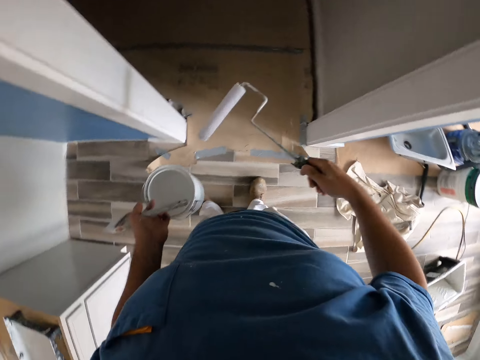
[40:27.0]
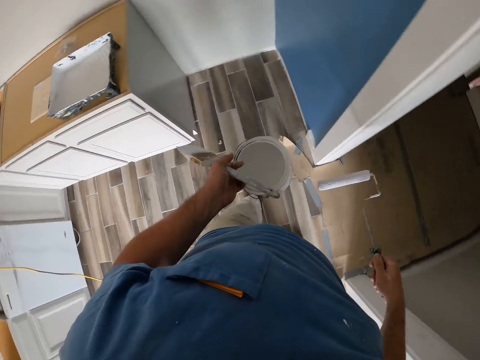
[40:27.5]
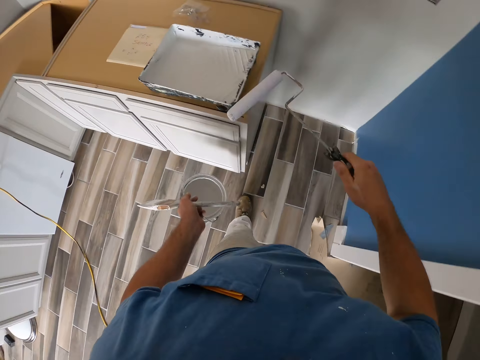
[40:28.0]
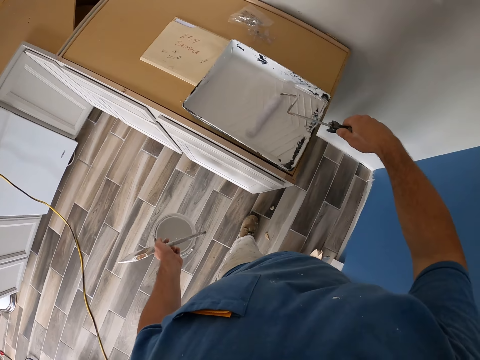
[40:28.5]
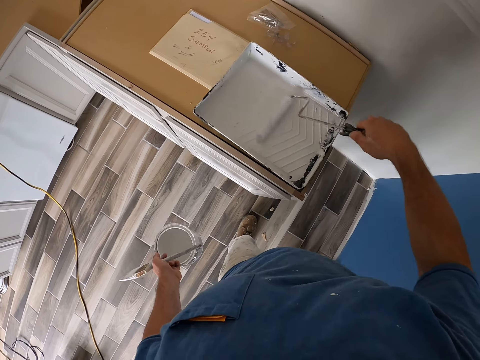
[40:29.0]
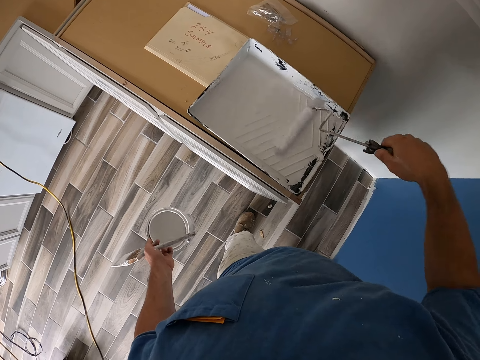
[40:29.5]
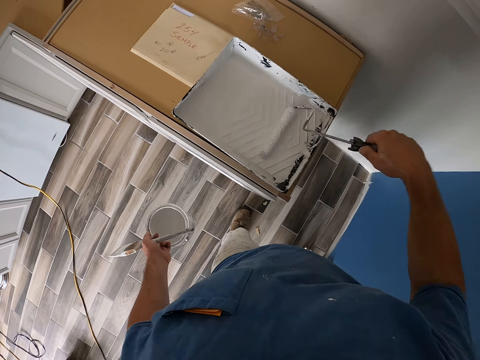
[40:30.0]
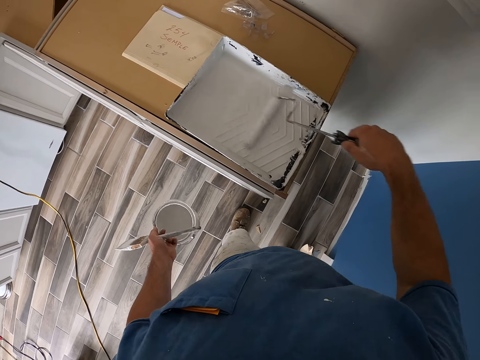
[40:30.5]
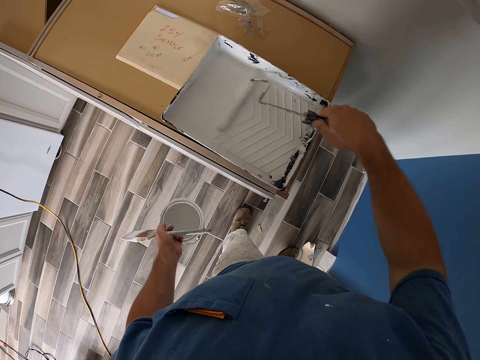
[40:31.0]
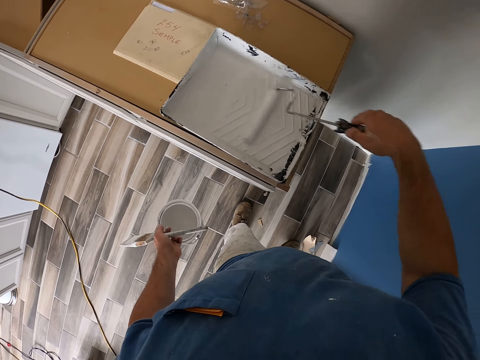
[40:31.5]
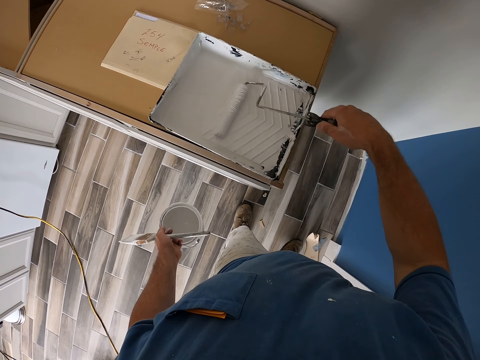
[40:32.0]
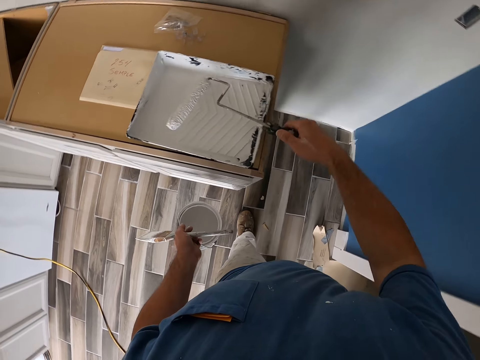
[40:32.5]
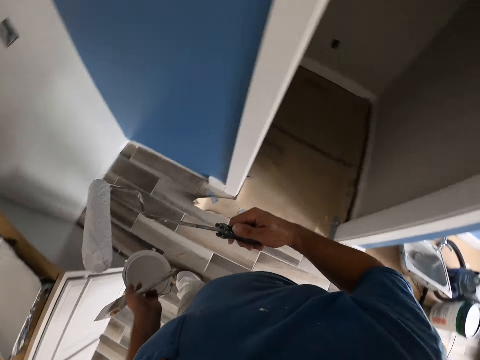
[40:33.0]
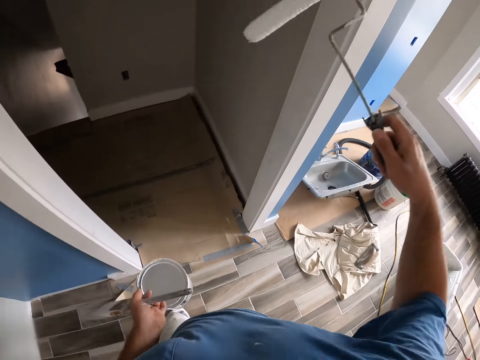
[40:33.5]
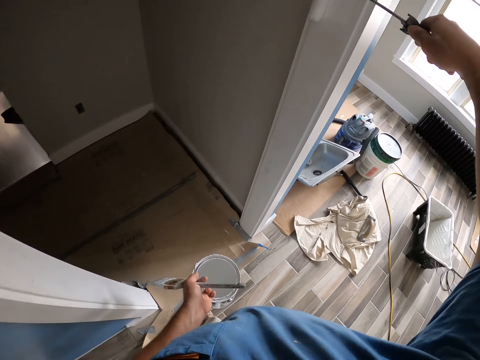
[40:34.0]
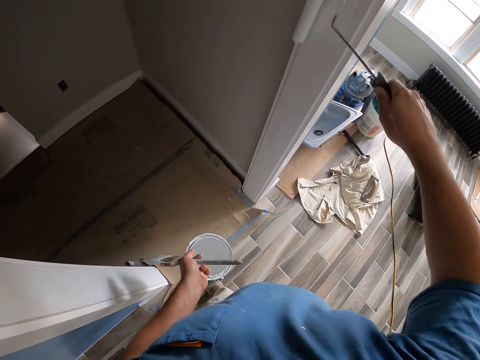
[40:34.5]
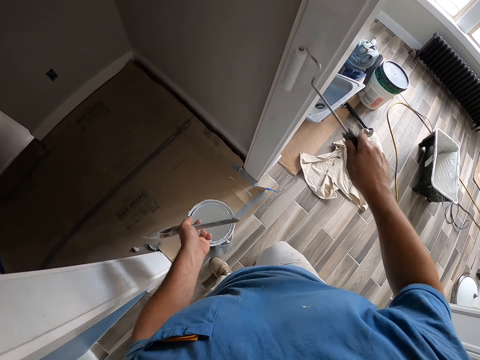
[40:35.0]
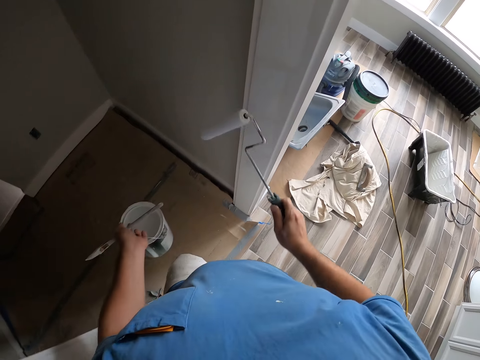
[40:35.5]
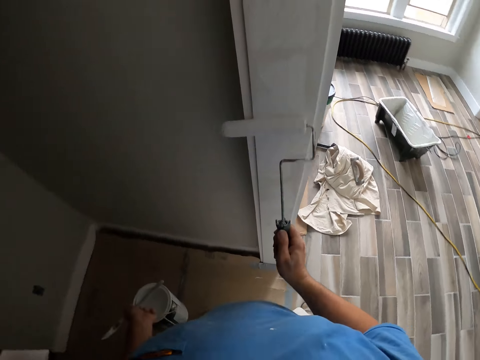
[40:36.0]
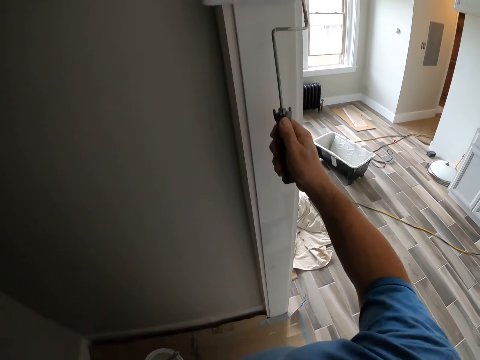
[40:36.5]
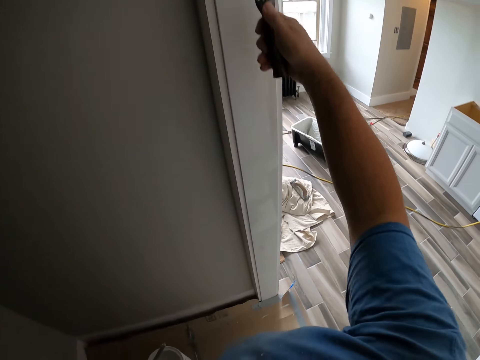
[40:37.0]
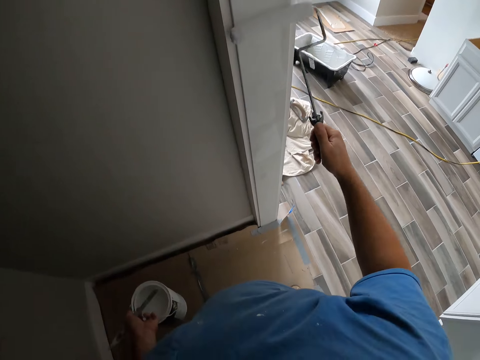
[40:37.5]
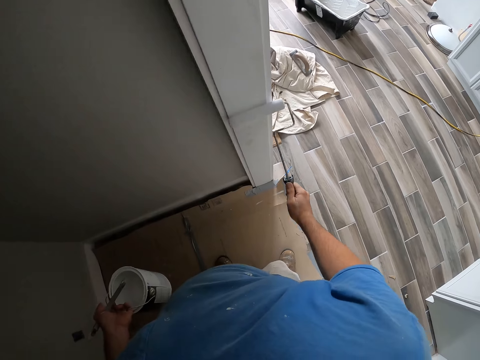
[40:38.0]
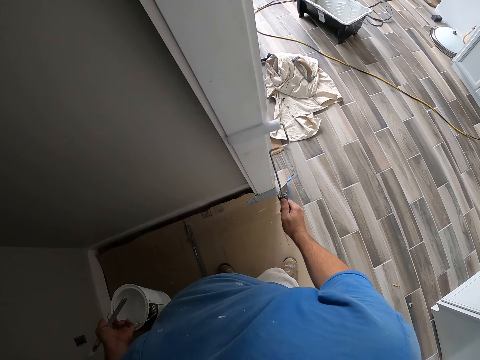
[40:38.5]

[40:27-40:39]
The camera wearer turns around. They move around. They take paint with the short paint roller from the paint tray. They turn around. They paint the door frame with the short paint roller.

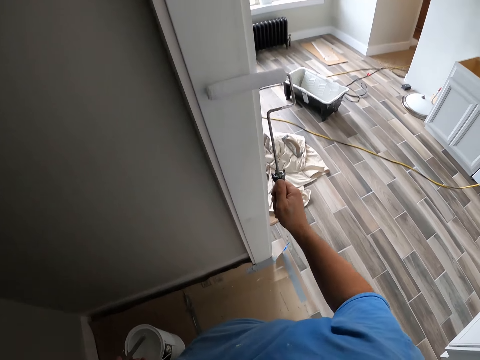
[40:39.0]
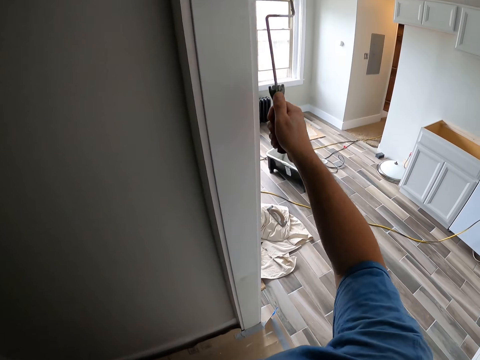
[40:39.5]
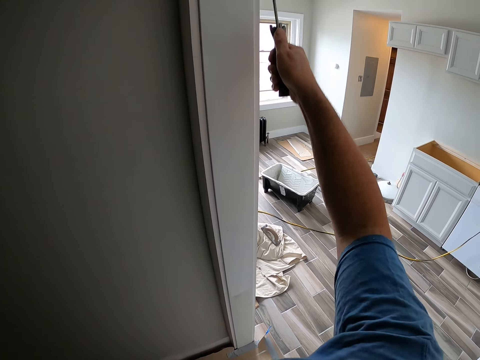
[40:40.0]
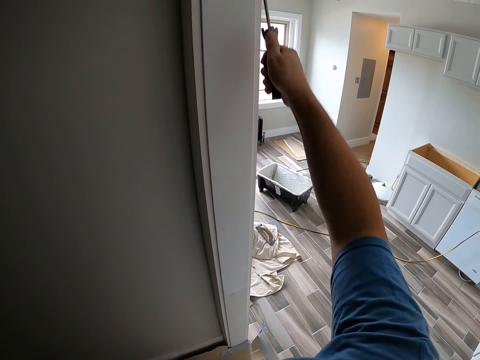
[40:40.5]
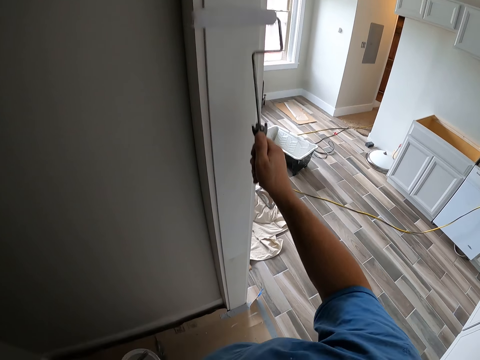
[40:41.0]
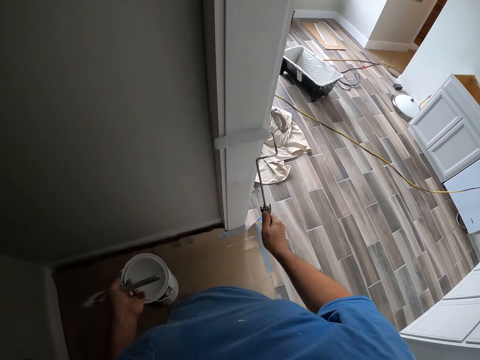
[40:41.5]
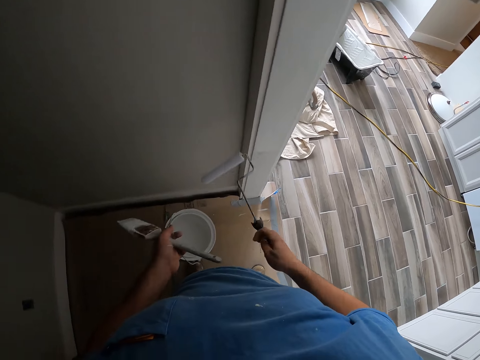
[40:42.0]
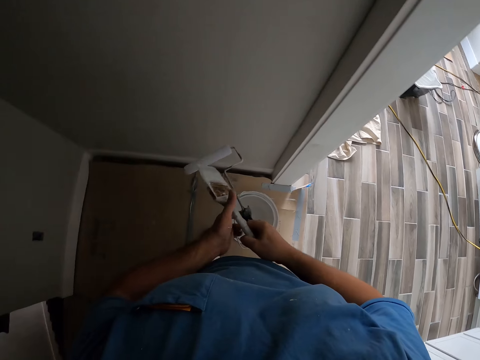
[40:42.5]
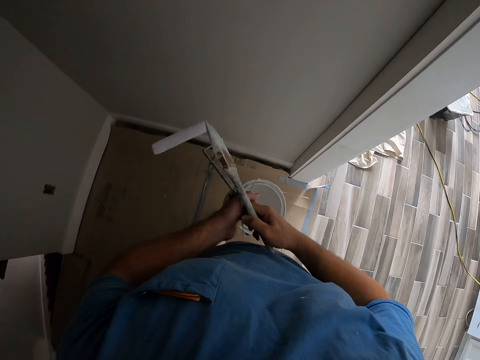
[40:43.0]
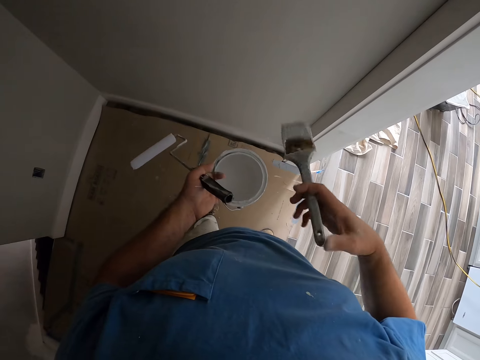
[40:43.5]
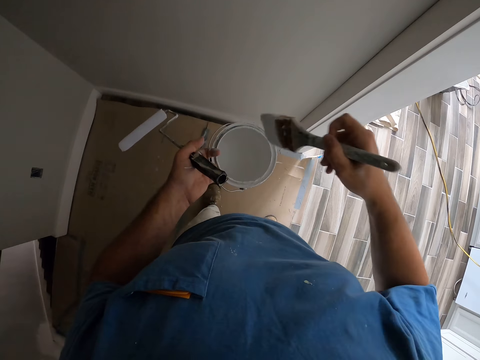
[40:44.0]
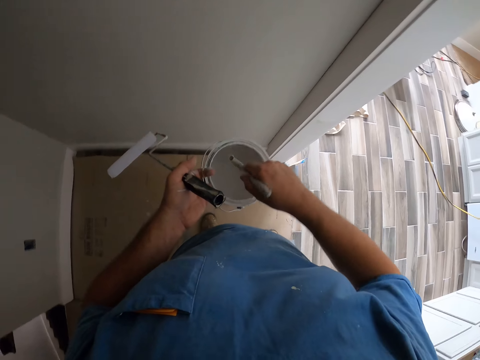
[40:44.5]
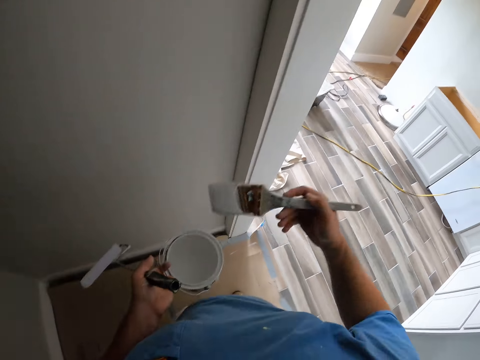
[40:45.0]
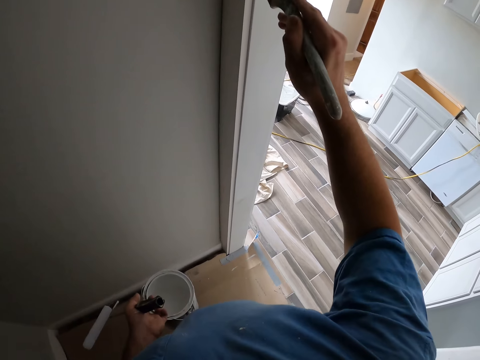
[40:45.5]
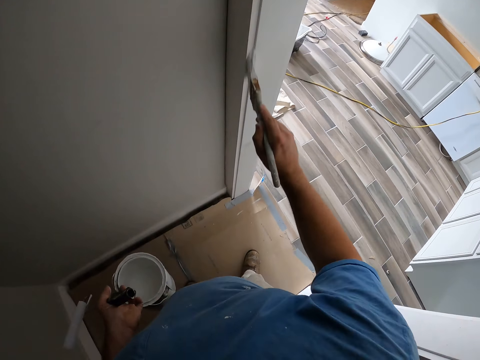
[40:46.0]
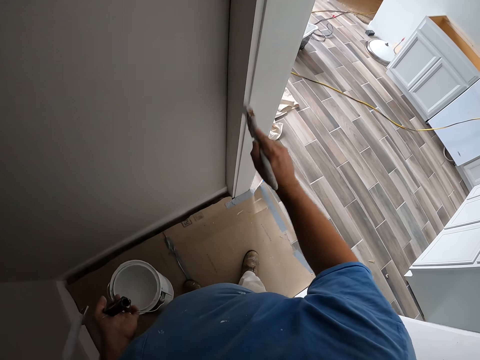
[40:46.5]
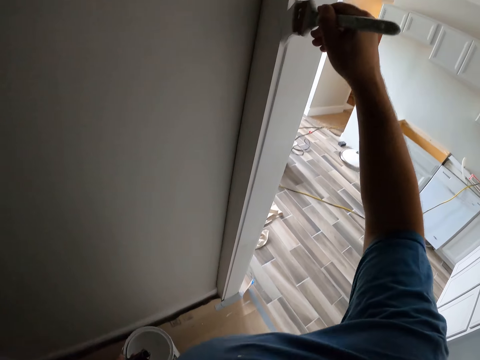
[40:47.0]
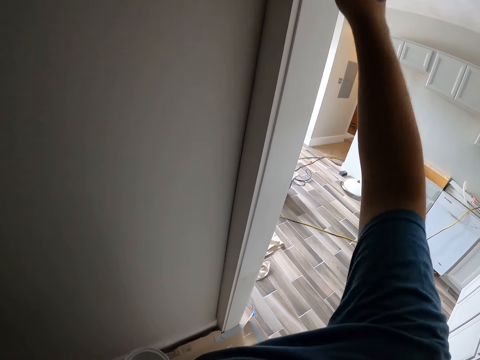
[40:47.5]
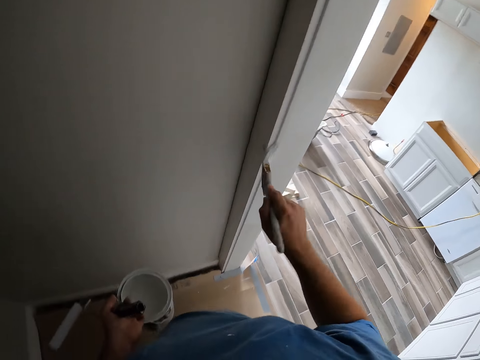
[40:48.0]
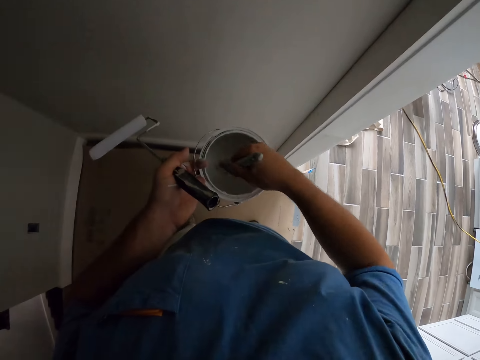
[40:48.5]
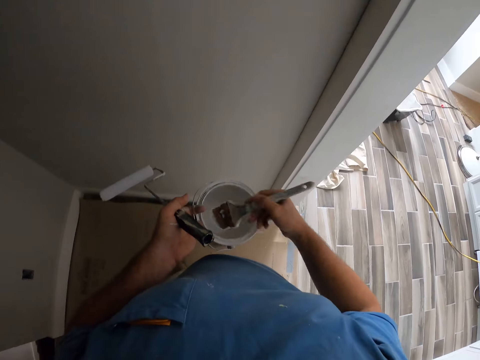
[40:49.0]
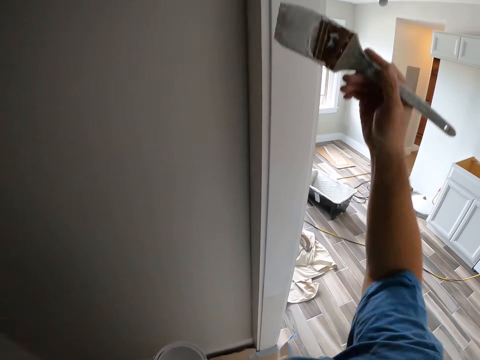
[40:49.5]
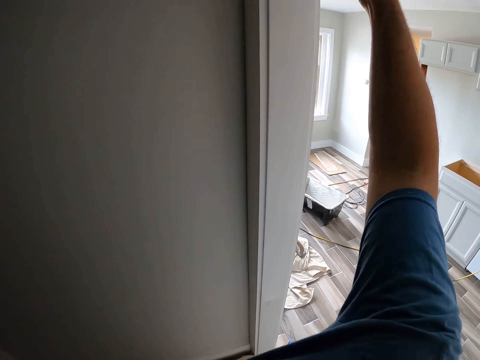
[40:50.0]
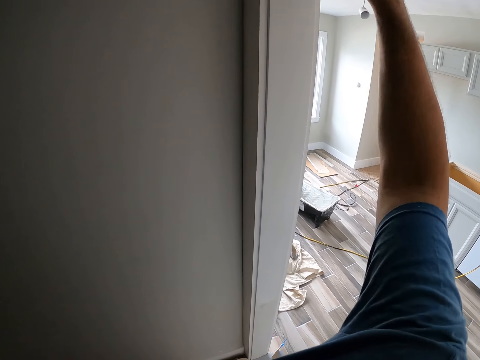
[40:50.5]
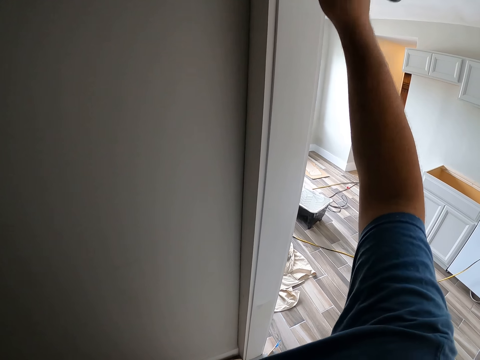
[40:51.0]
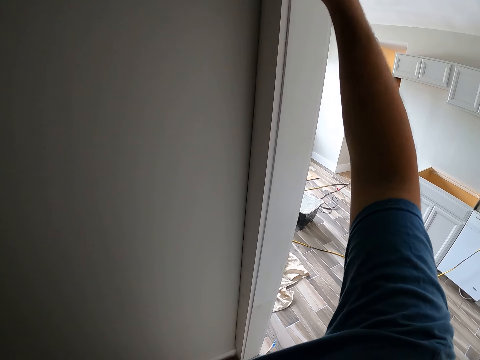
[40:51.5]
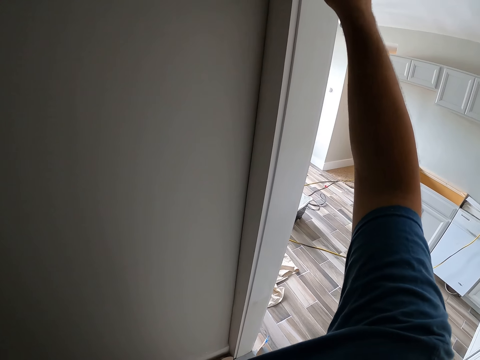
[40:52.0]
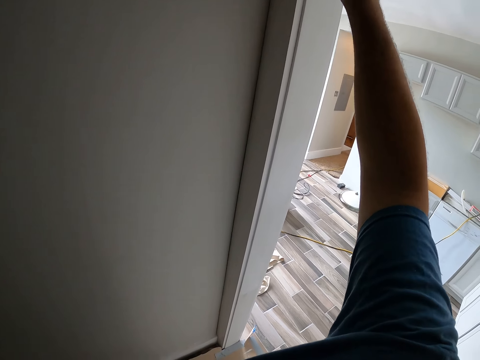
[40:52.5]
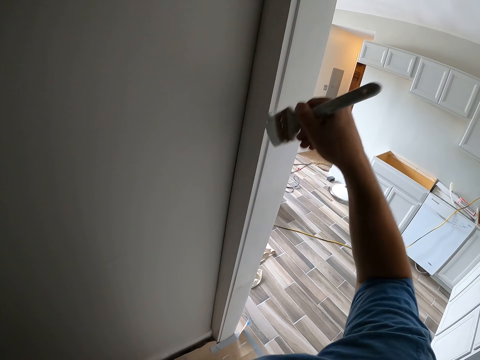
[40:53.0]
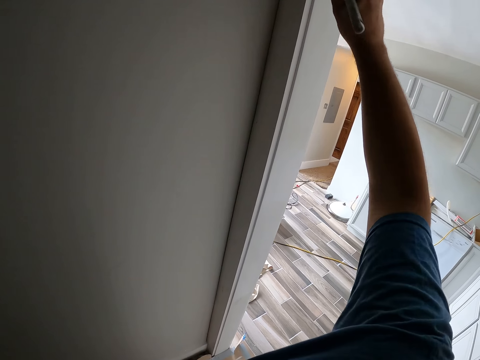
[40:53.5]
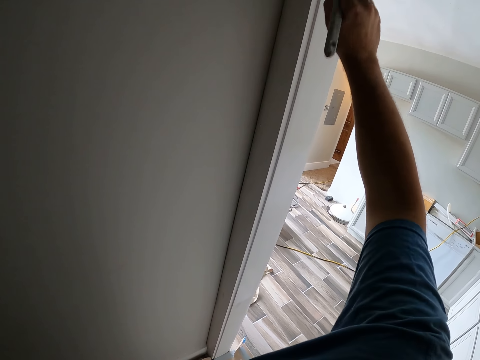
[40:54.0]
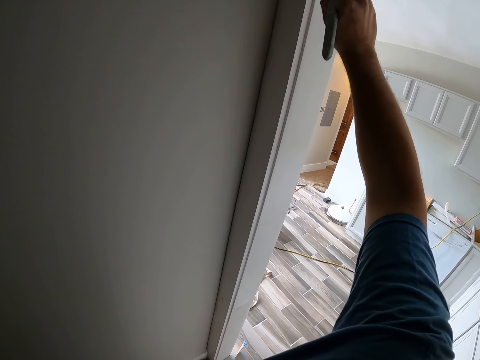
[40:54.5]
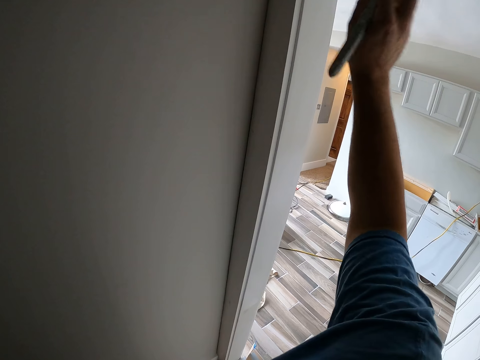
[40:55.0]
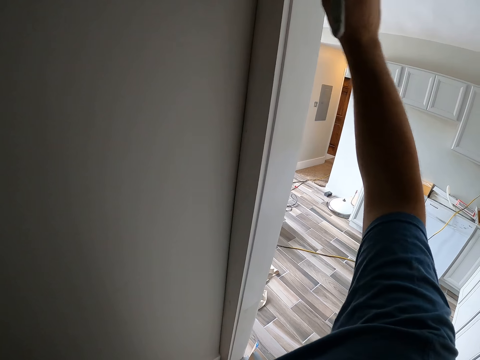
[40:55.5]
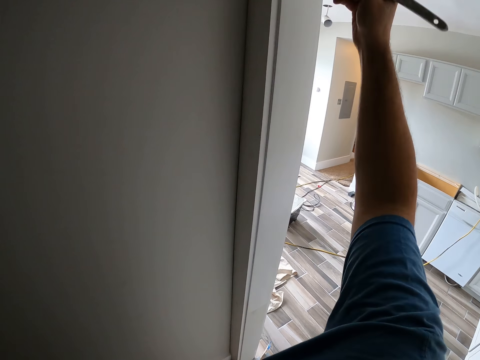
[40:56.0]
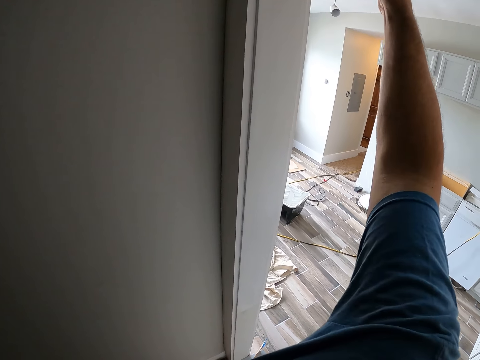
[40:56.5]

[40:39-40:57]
The camera wearer stops painting. He picks up a paintbrush. He passes the paintbrush to his right hand. He passes the short paint roller to his left hand. He takes paint from the paint container with the paintbrush. He paints the door frame with the paintbrush. He takes paint from the paint container with the paintbrush. He paints the door frame with the paintbrush.
